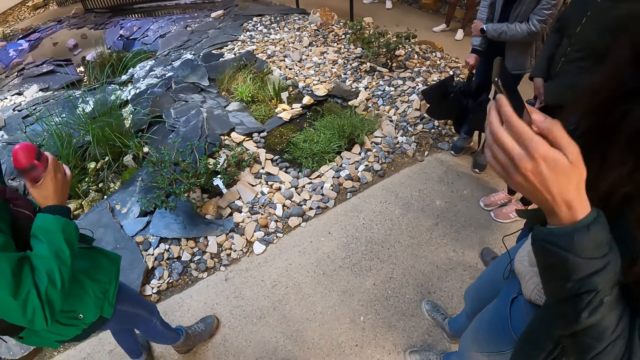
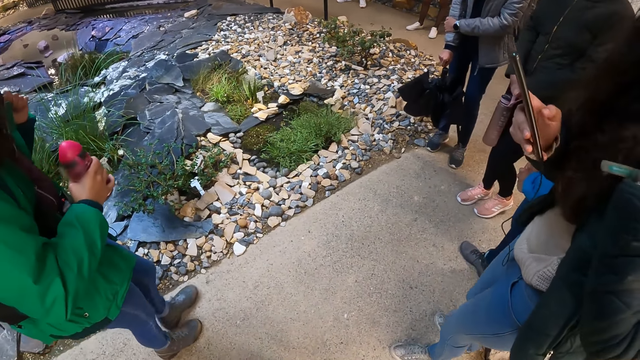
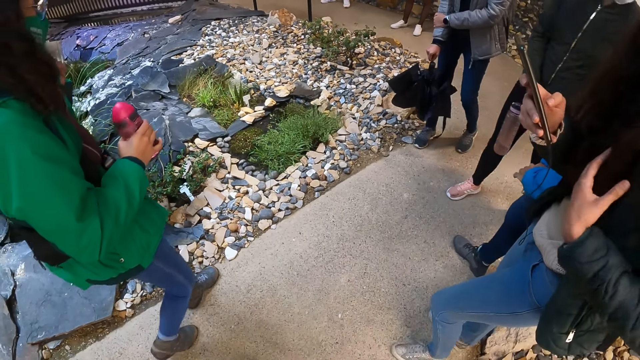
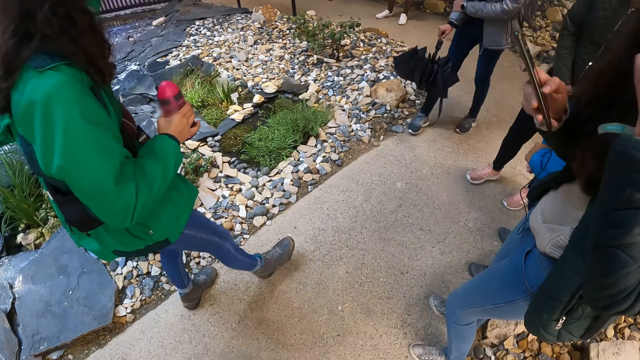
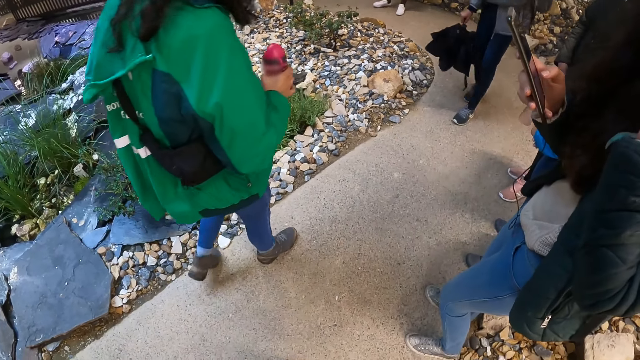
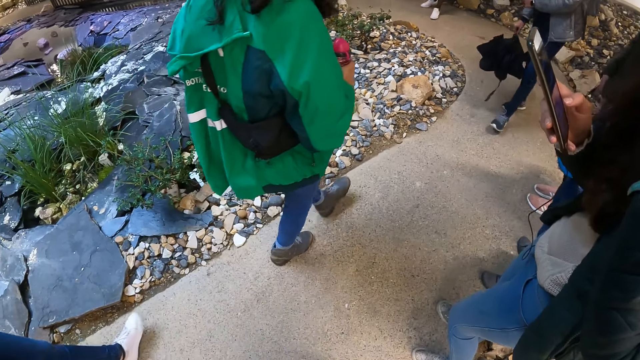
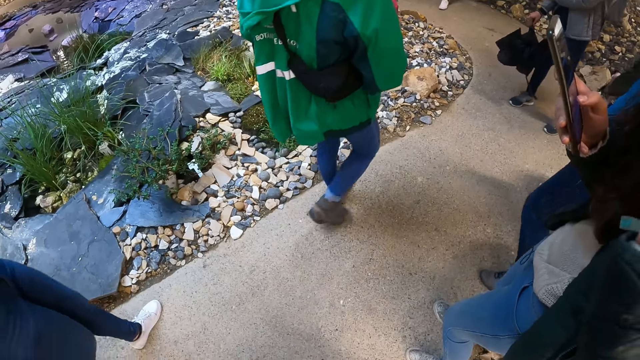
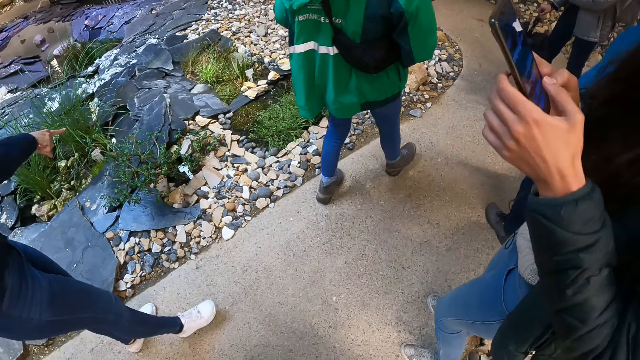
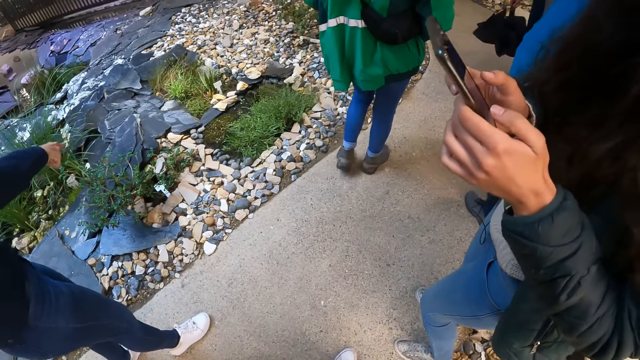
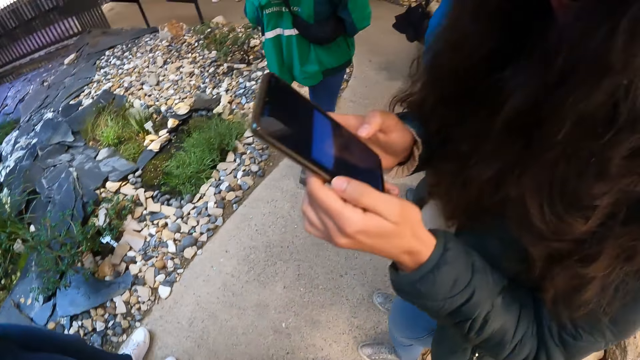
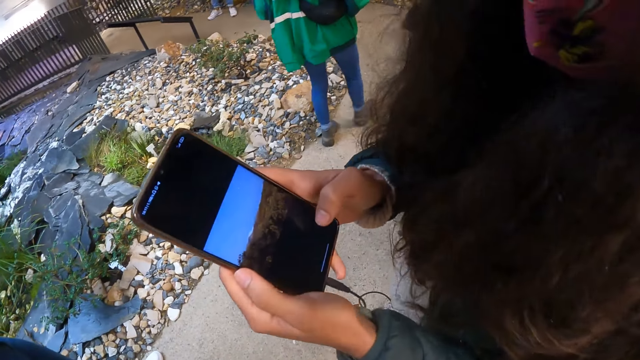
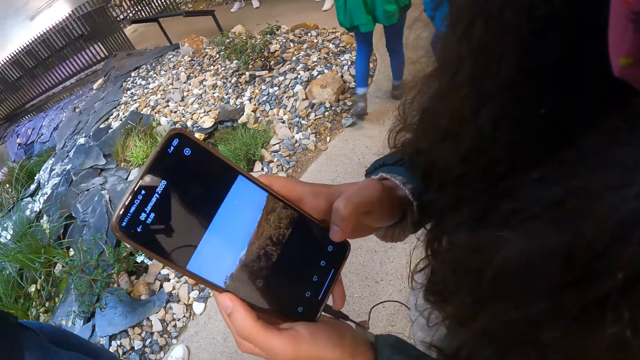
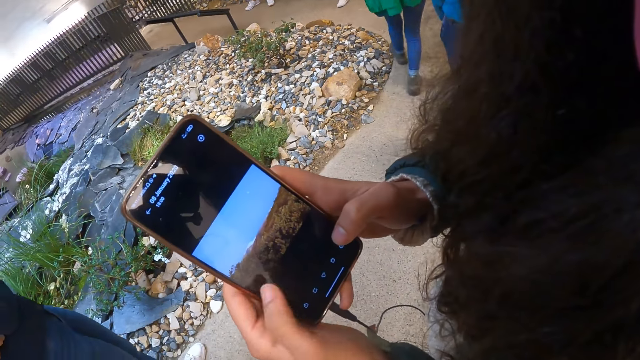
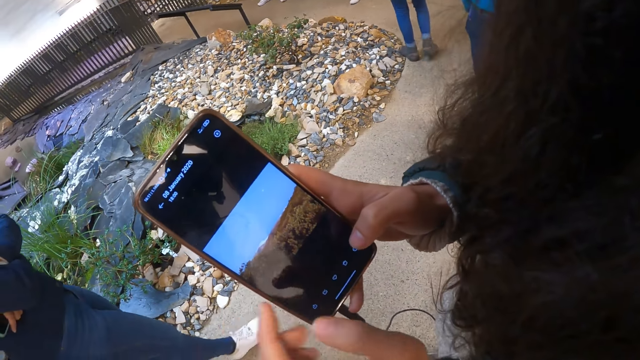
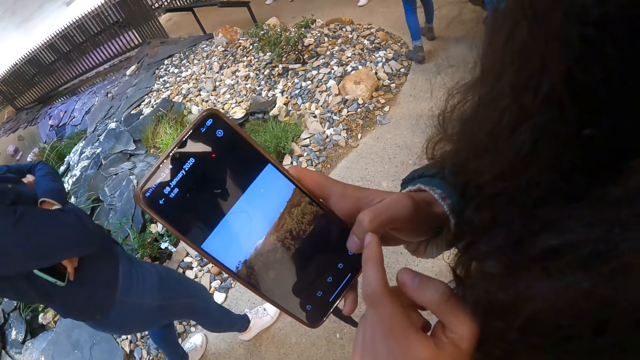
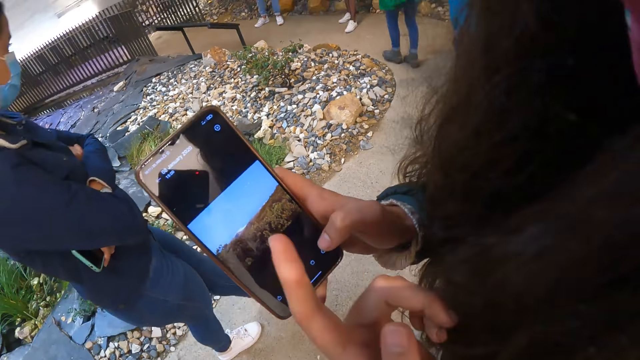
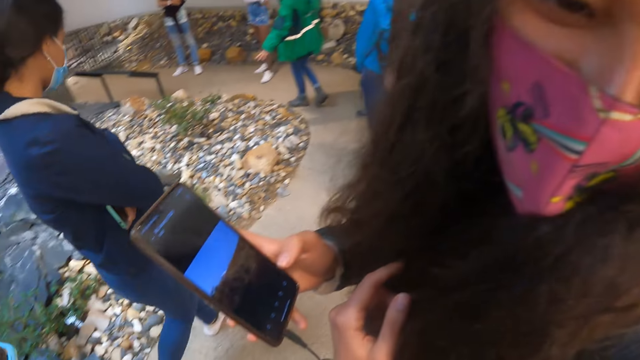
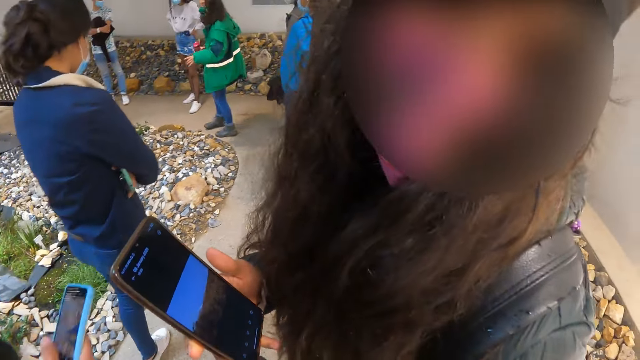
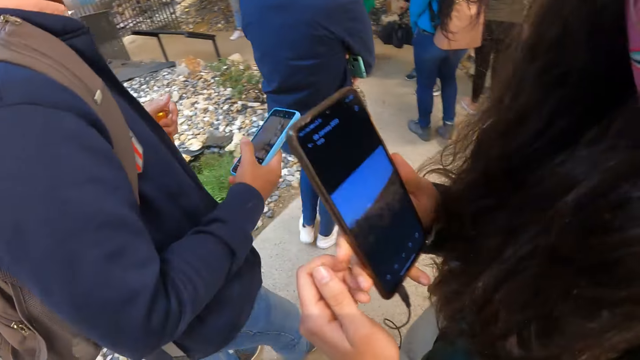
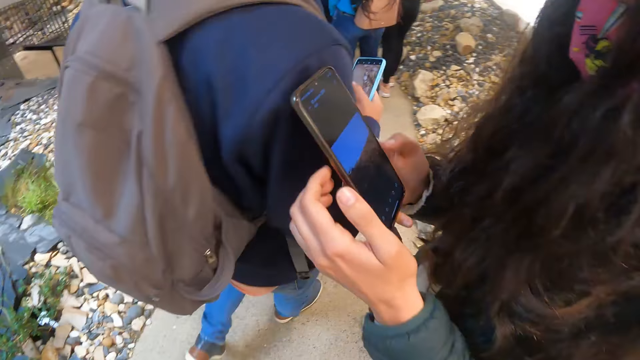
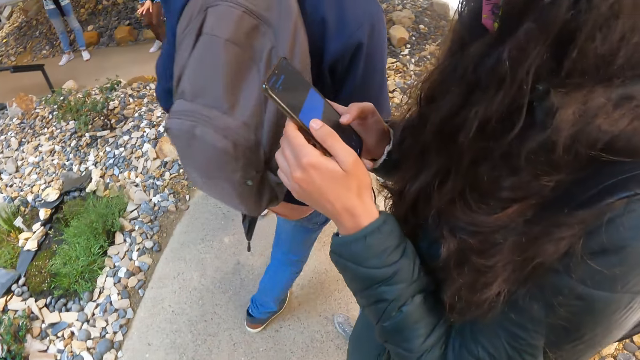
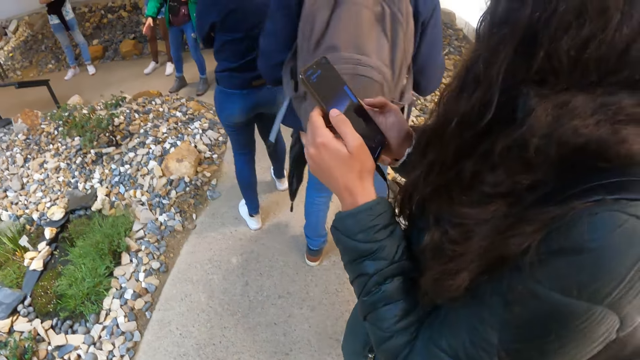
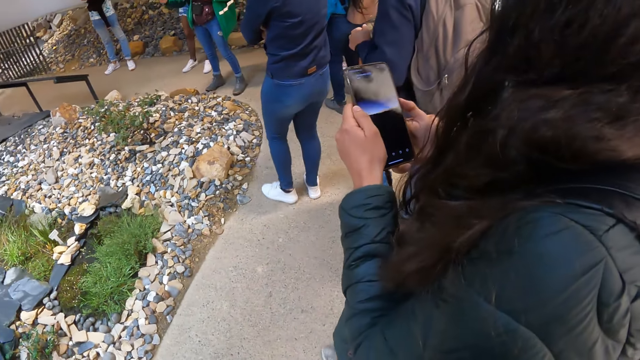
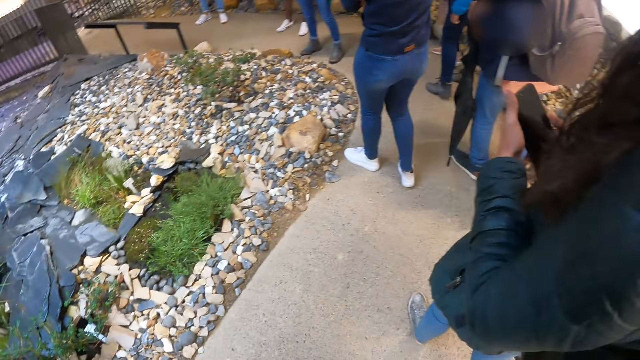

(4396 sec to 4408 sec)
The woman walks. A student interacts with the camera wearer. The student shows the camera wearer her phone. The student looks at the camera wearer. The student looks at the phone.

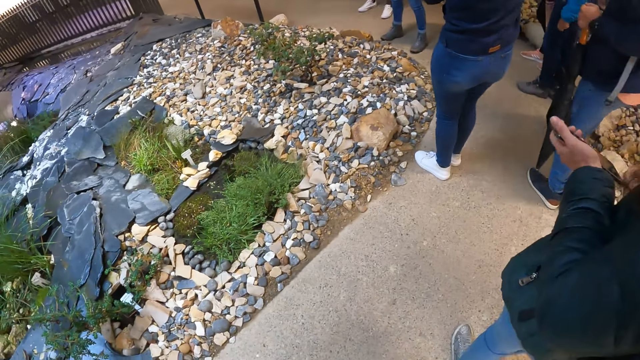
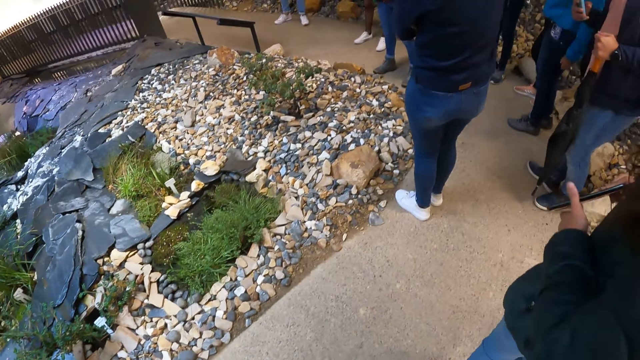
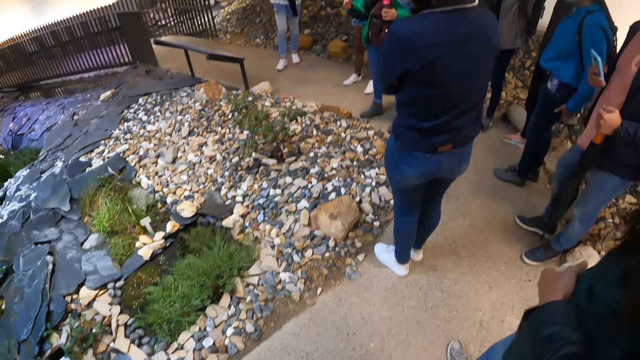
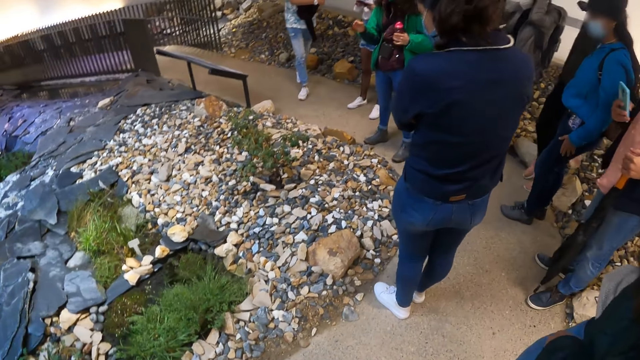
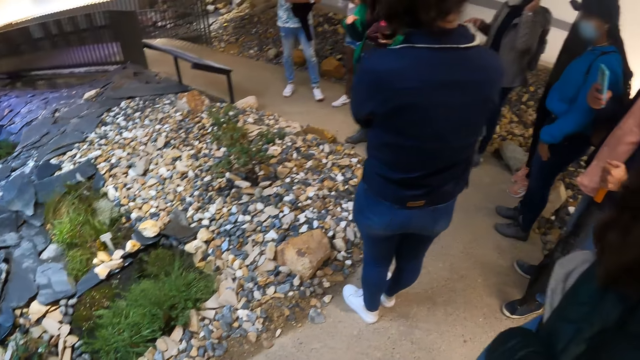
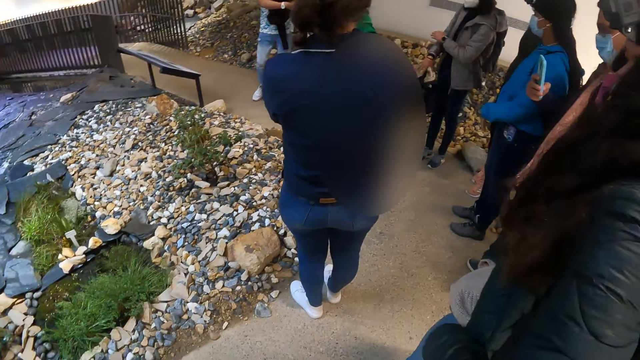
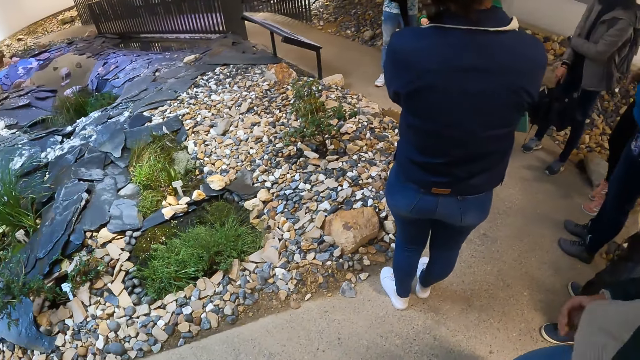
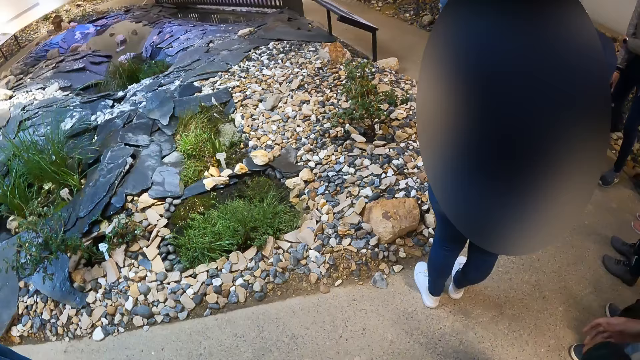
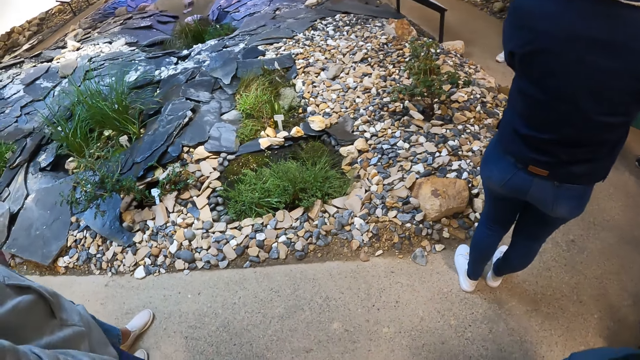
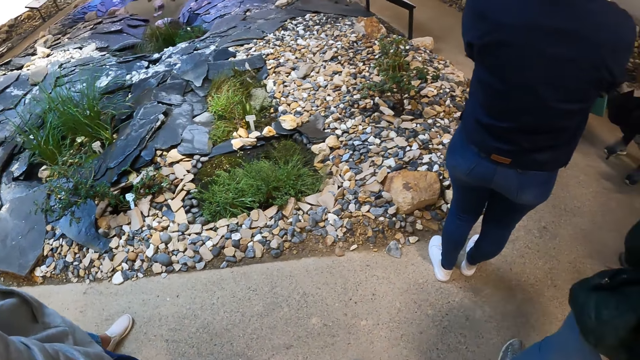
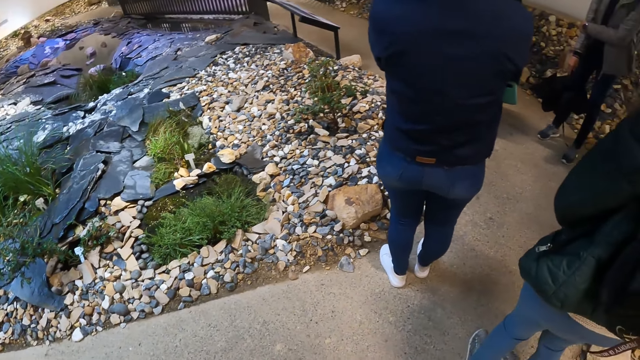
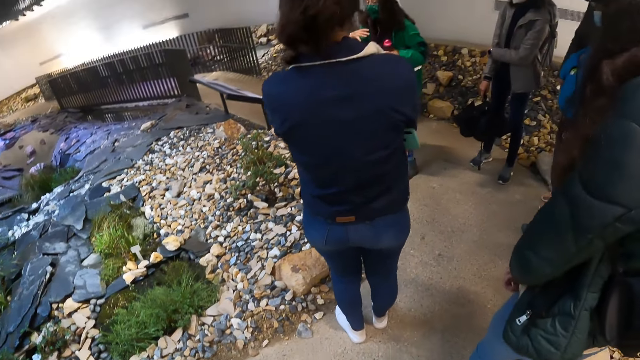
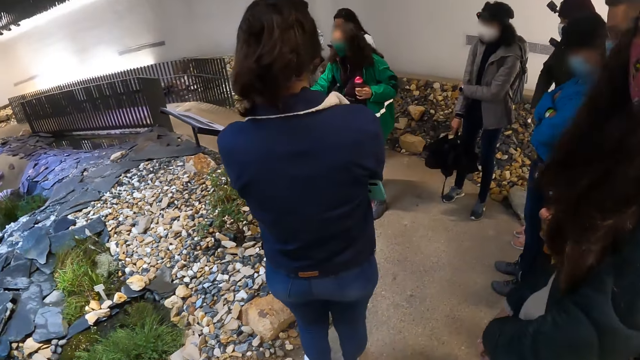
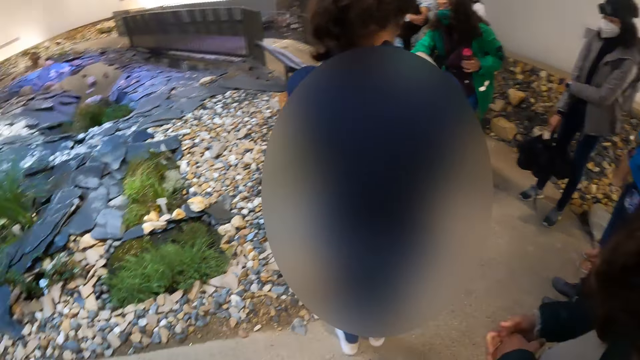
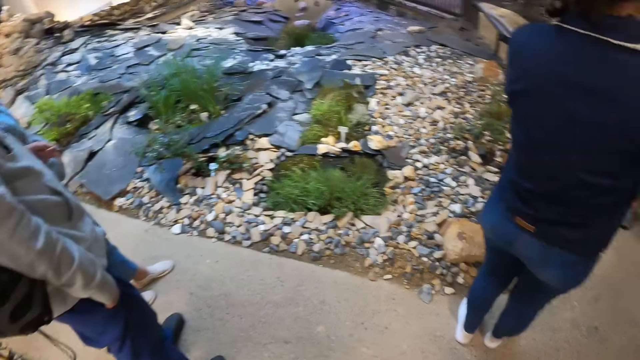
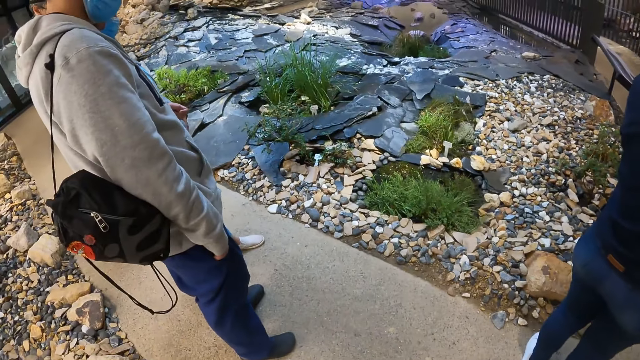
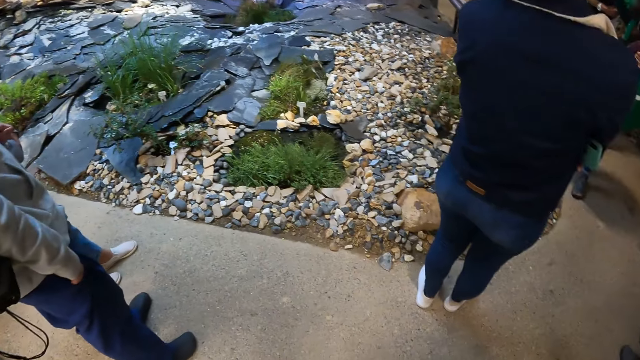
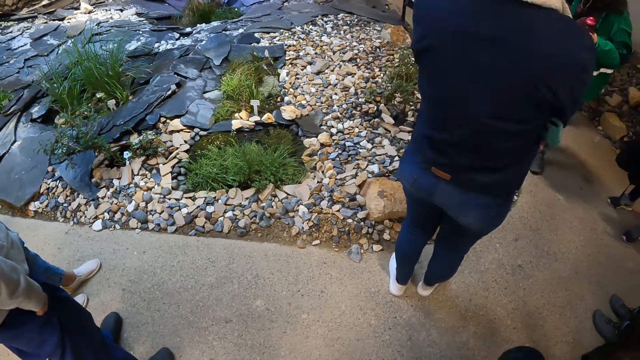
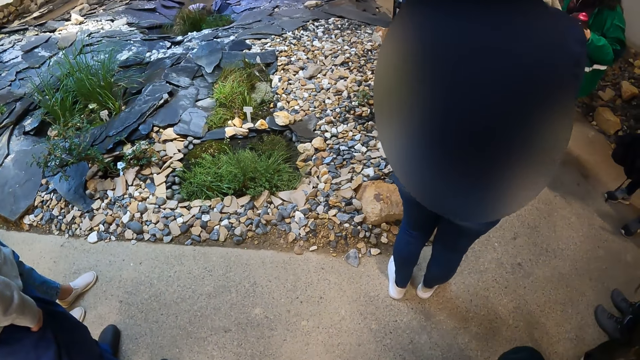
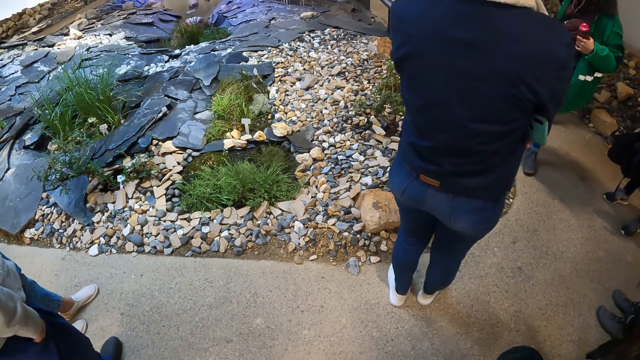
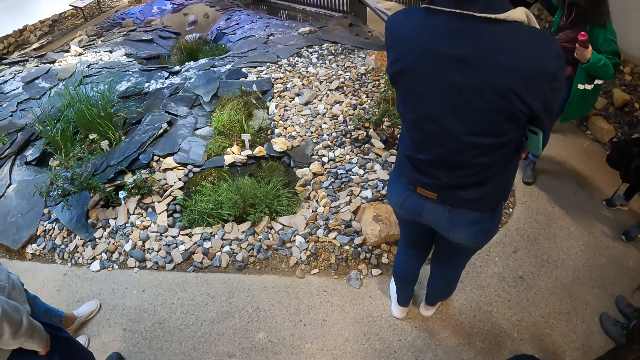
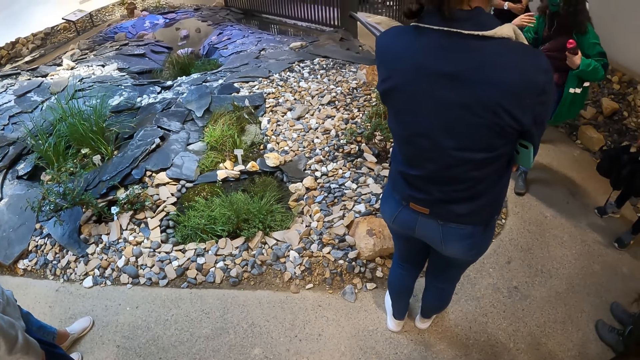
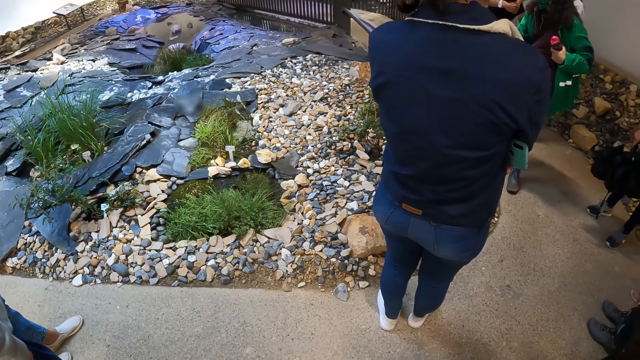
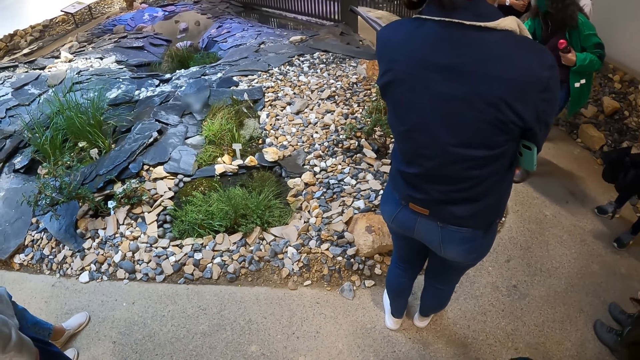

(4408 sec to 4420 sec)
The woman stuffs the mobile phone in her left hand into her trouser pocket. The camera wearer looks at the other students. They look at the rocks. They look at a student.
